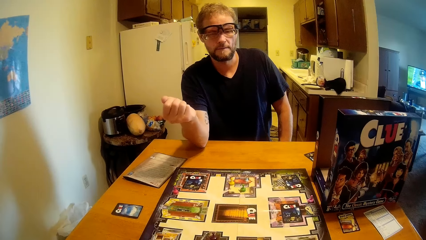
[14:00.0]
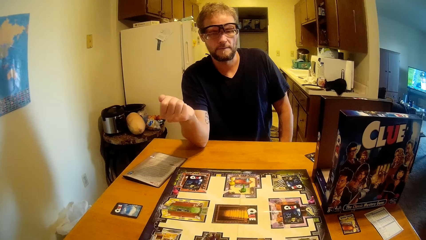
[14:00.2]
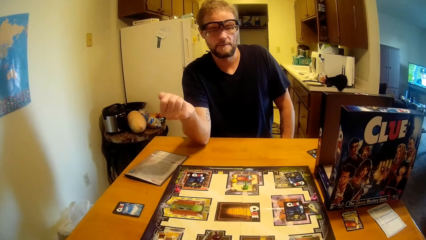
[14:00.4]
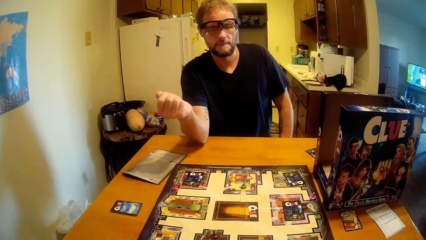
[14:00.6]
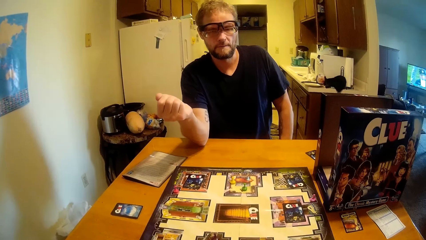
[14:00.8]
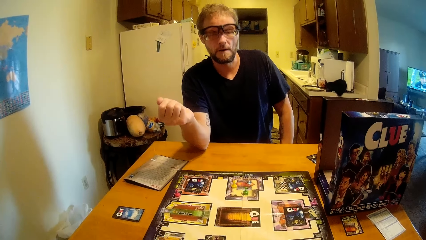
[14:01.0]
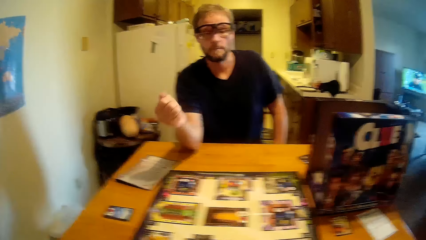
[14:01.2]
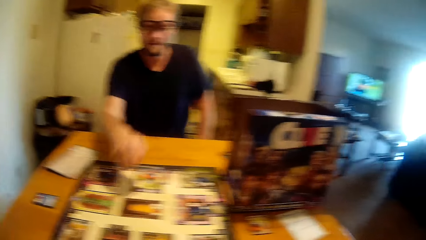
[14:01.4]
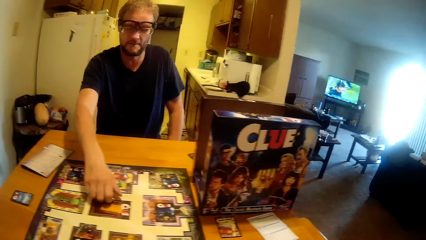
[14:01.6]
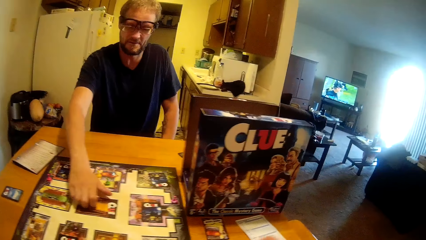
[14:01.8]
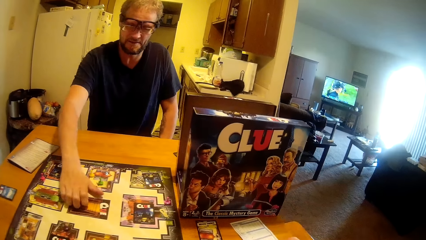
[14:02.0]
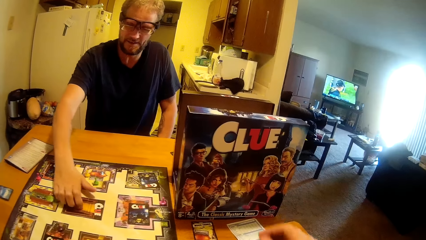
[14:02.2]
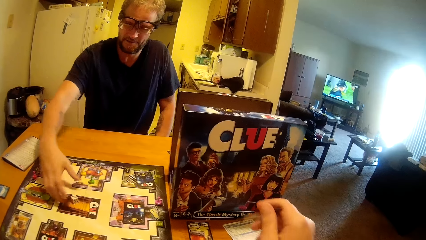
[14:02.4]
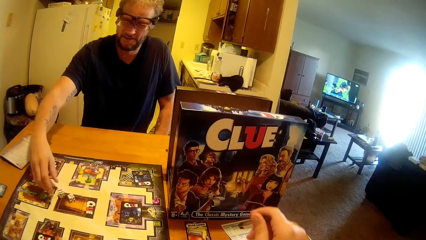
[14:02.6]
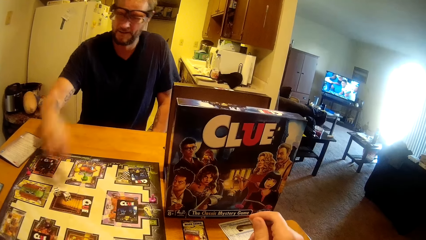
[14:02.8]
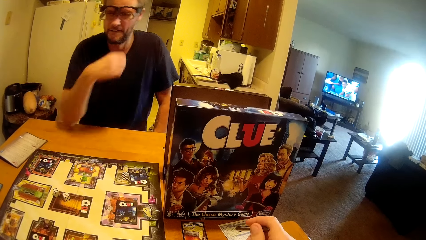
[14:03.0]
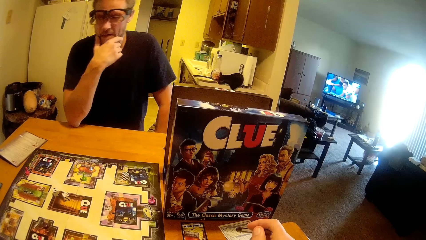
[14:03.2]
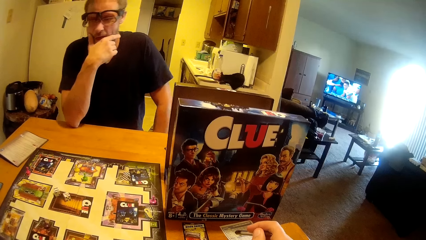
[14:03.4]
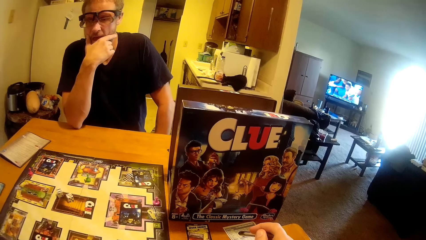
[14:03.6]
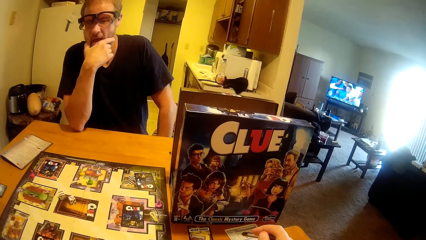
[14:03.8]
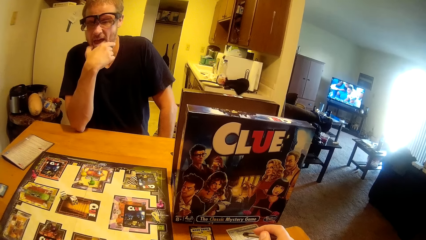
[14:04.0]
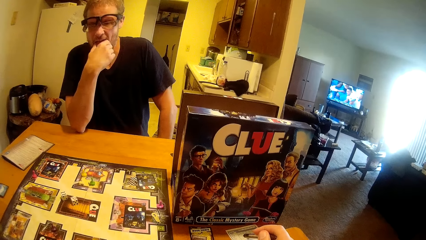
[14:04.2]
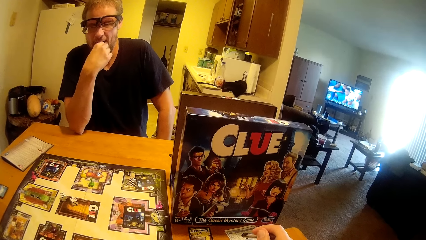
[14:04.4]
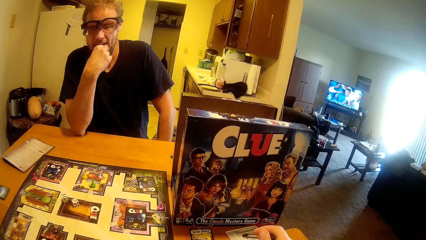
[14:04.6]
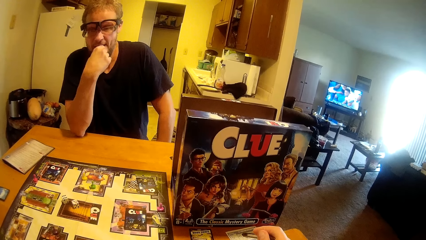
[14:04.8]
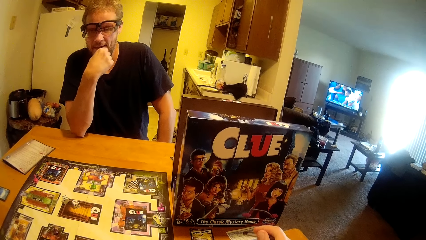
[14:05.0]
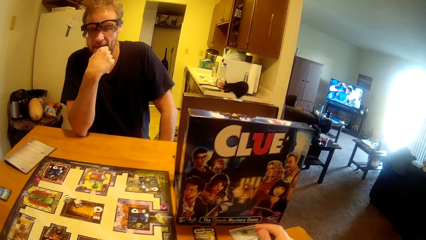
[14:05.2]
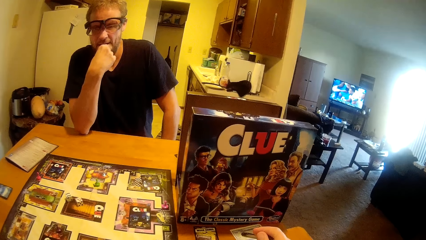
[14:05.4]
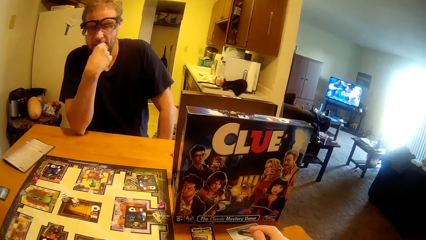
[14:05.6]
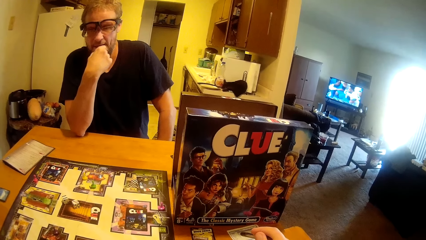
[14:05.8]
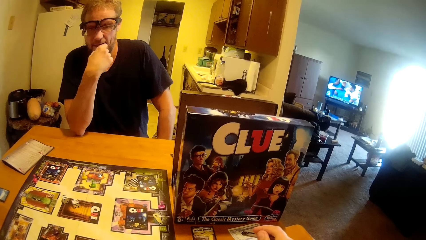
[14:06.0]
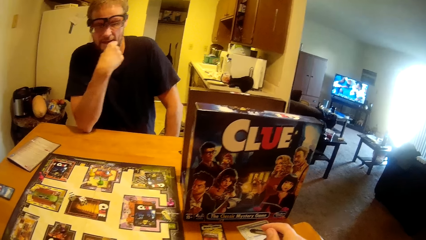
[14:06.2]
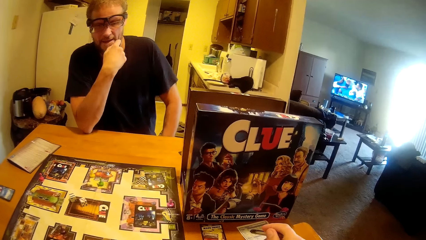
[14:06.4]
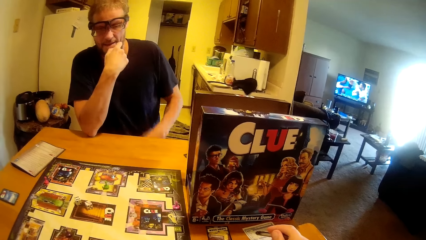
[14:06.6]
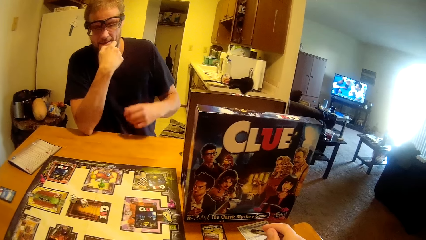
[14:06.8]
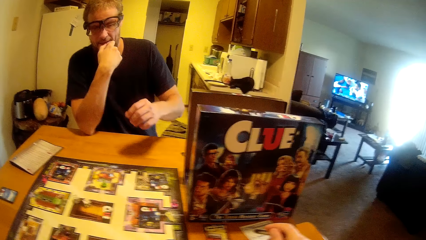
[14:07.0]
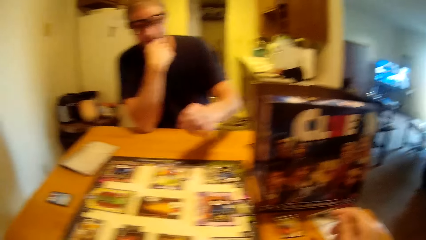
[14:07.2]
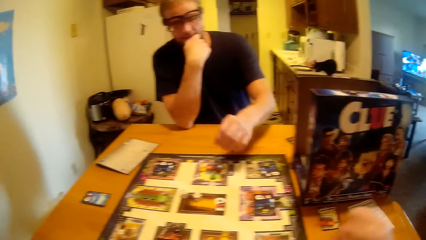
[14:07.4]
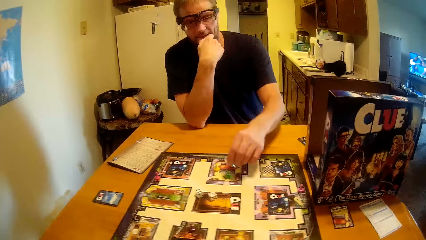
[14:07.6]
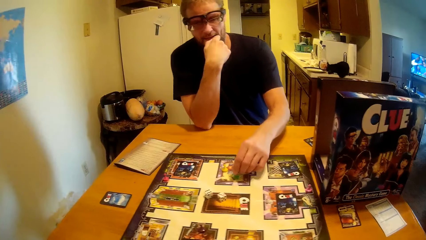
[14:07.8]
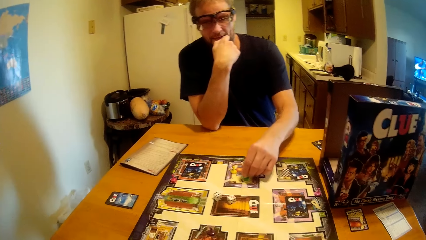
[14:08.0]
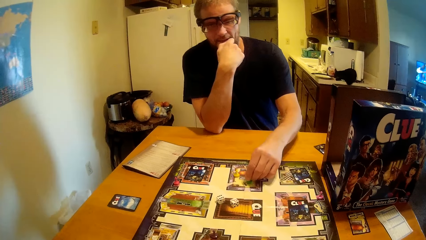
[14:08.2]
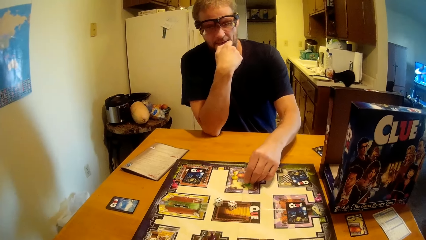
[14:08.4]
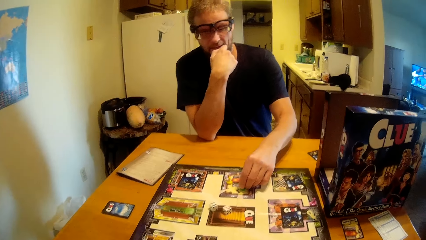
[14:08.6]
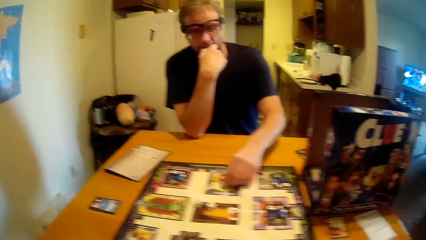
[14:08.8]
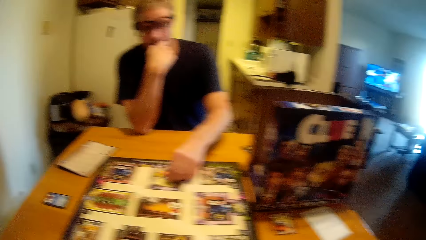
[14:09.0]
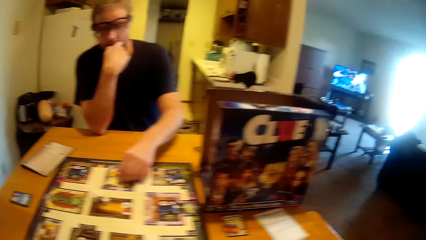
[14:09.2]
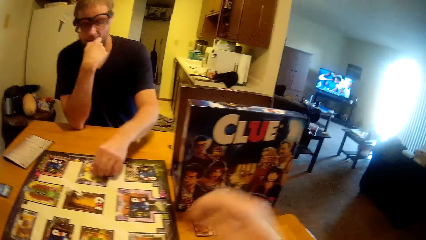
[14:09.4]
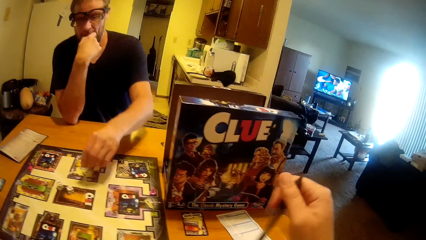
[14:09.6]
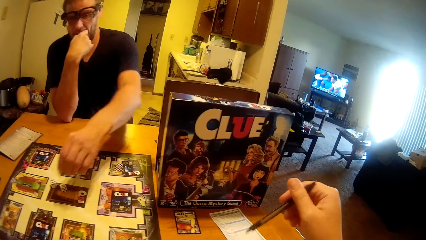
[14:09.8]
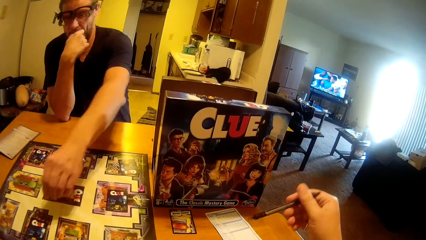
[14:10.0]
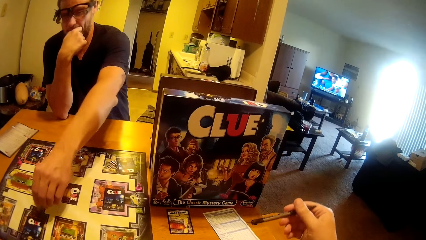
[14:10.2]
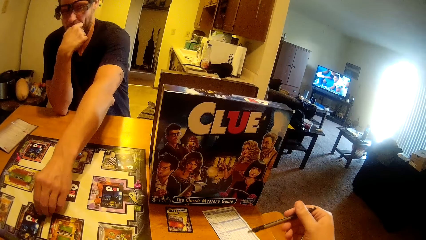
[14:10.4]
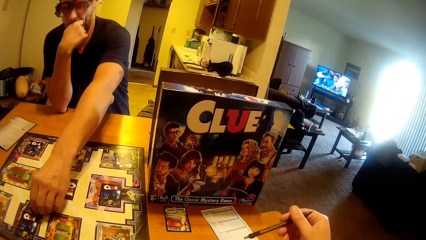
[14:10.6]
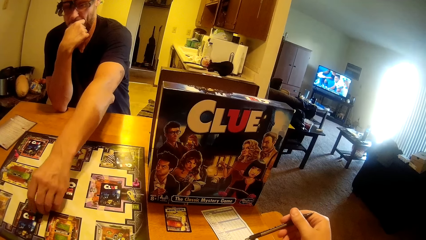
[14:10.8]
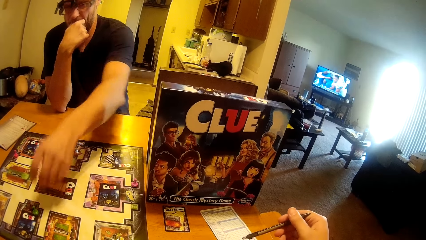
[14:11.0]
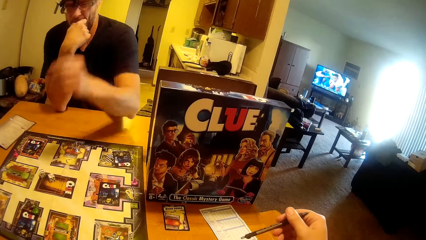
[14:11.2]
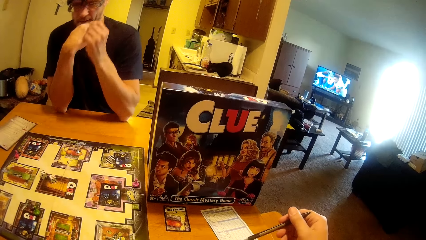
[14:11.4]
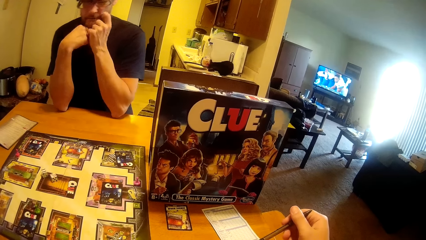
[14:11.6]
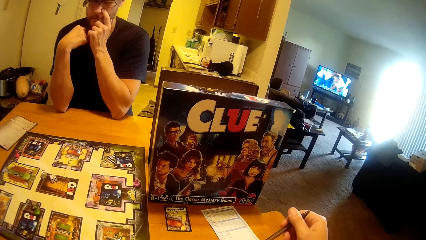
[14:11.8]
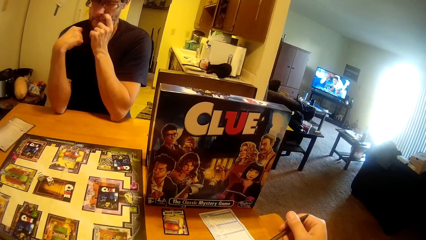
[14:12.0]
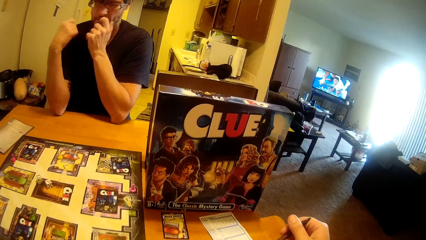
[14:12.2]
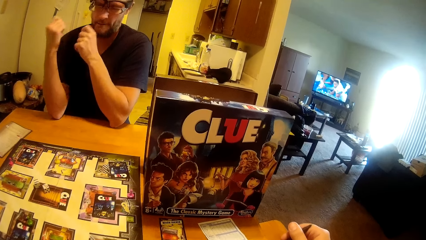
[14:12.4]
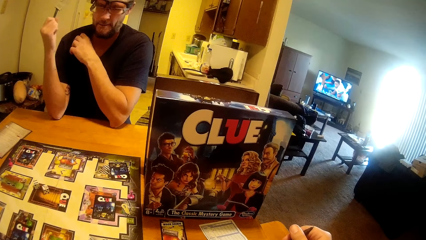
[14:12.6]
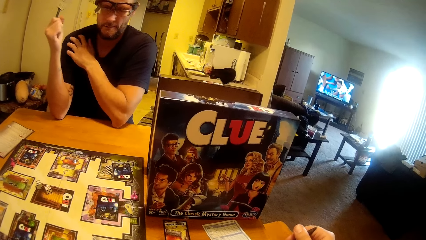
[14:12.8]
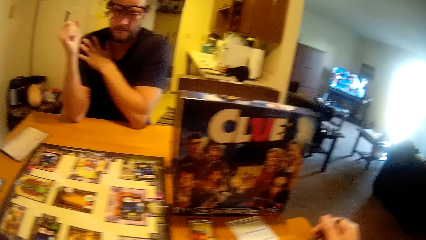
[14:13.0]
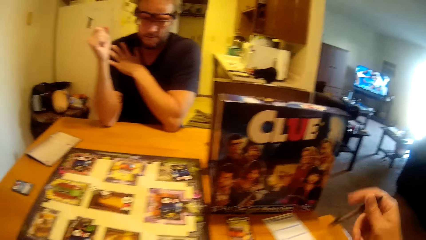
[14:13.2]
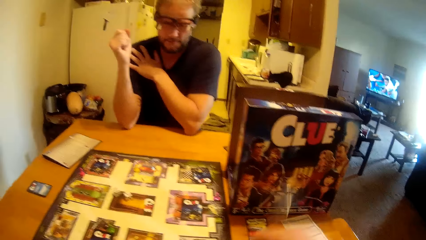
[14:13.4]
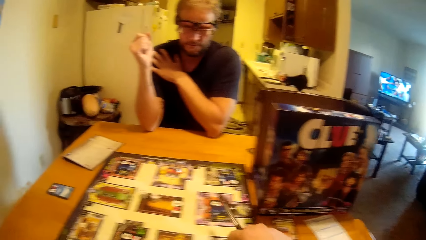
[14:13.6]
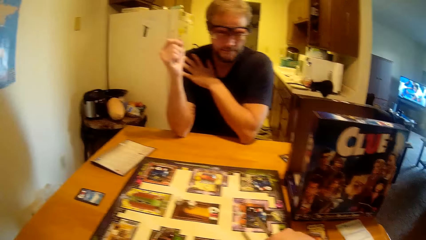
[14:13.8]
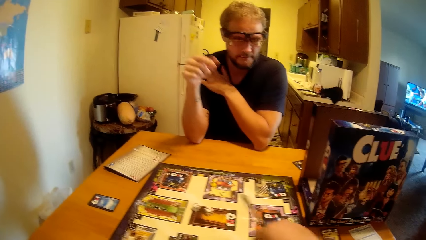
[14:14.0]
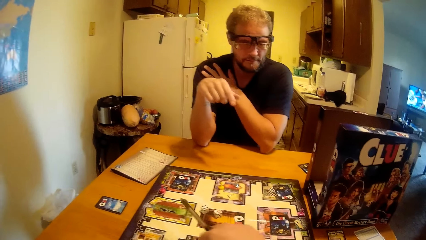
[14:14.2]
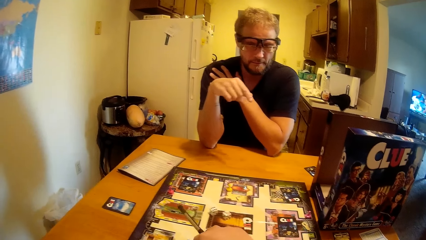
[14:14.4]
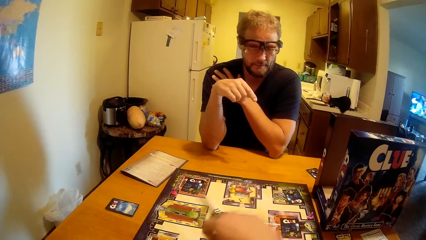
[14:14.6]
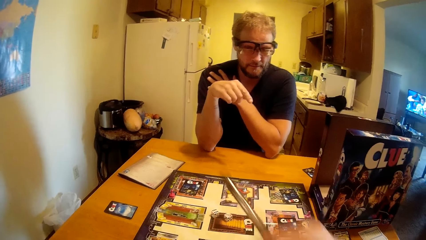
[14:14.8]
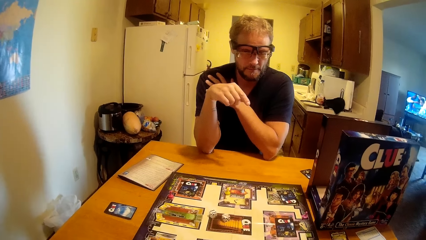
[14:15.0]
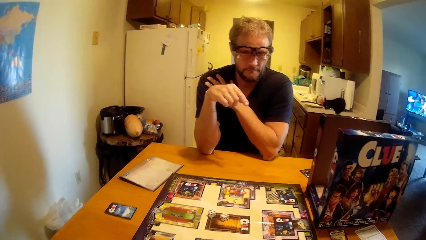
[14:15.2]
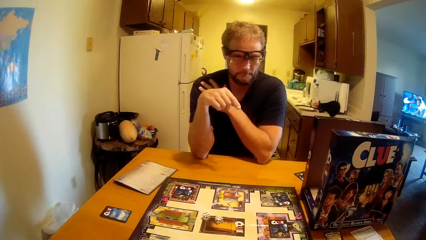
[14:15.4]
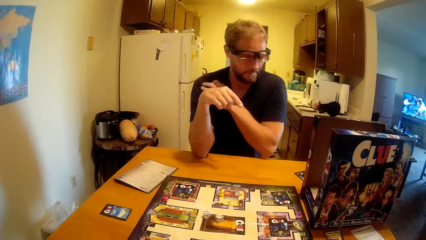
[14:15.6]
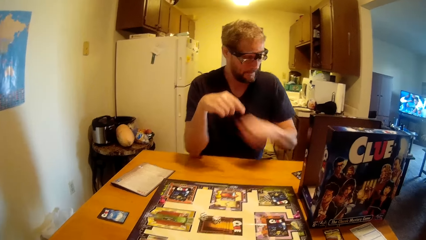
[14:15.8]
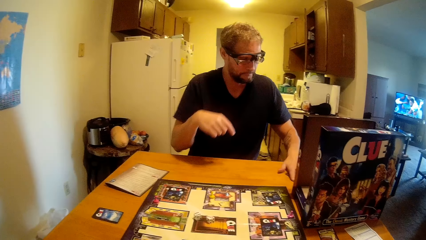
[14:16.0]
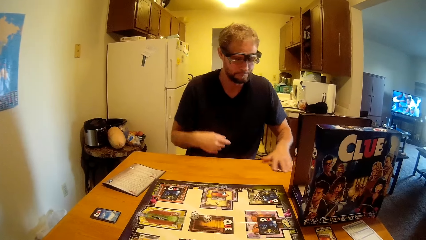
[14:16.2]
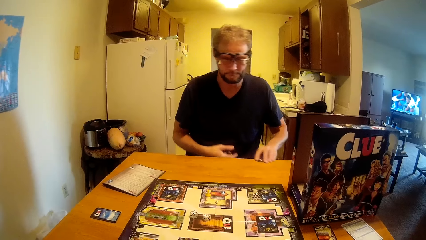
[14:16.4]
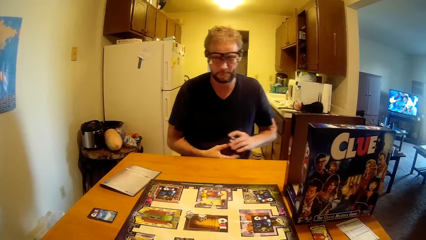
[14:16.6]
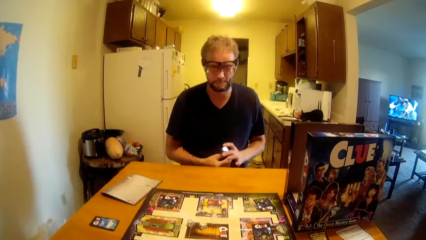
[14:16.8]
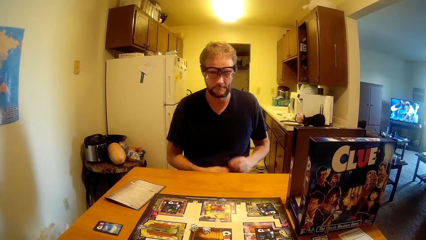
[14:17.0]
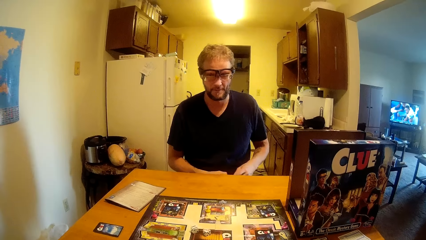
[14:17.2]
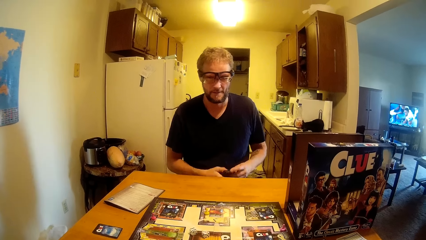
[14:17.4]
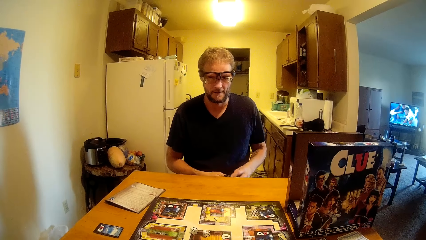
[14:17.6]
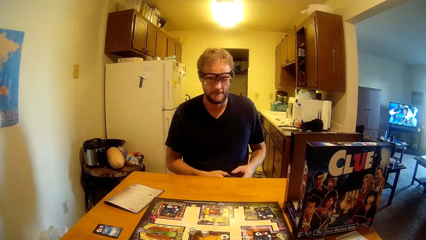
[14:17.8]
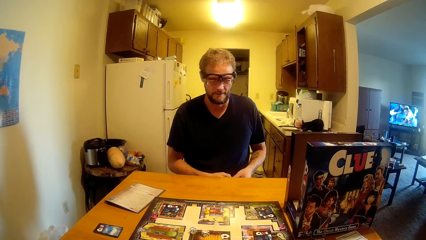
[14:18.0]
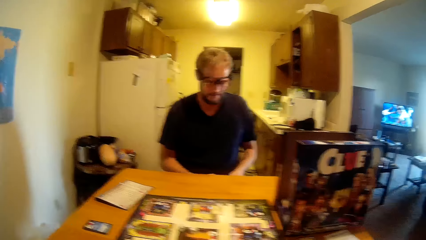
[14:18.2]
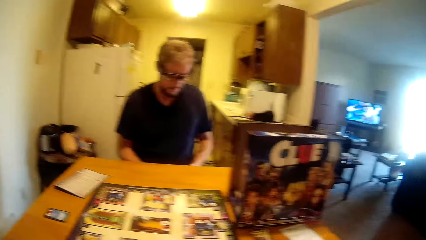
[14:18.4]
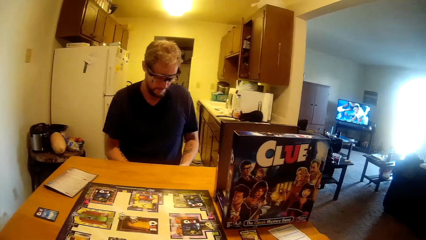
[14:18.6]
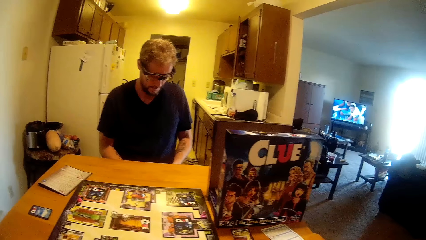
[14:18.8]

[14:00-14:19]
A man talks to the camera wearer. The man puts the dice on the clue board and touches his face. The camera wearer talks to the man. The man moves a ludo piece on the board. The camera wearer moves her hand. The man picks up a card from the table.
